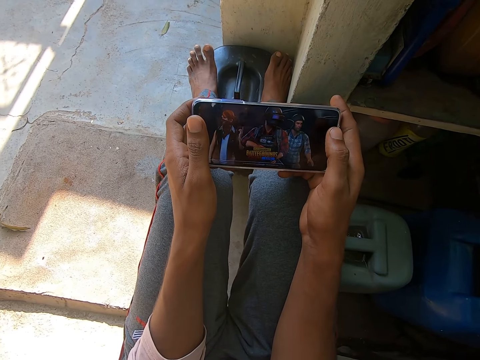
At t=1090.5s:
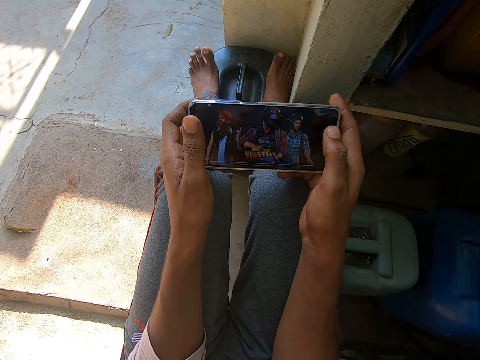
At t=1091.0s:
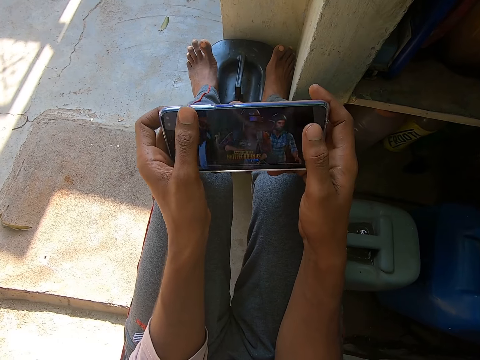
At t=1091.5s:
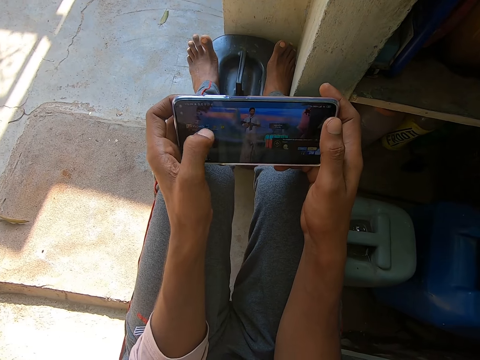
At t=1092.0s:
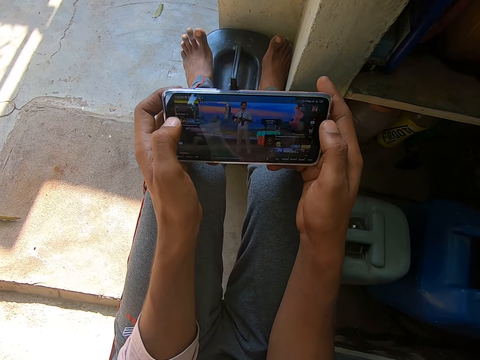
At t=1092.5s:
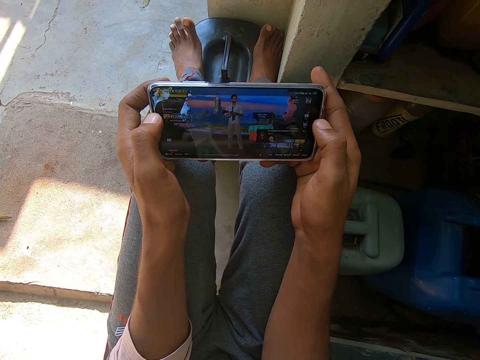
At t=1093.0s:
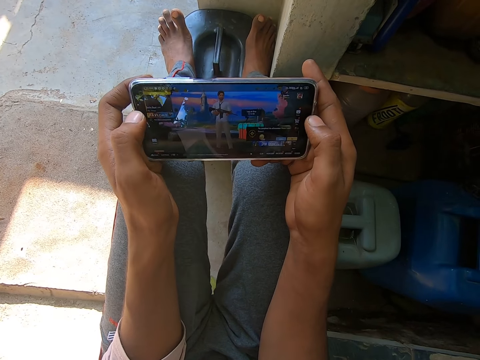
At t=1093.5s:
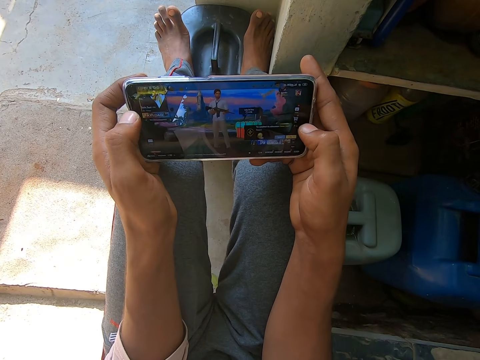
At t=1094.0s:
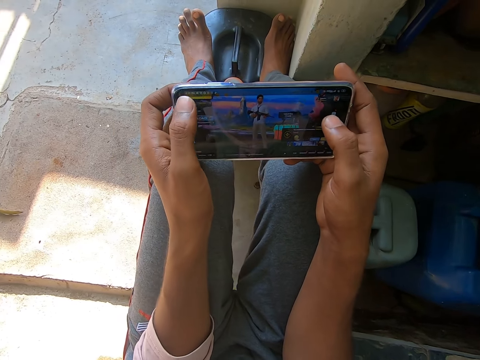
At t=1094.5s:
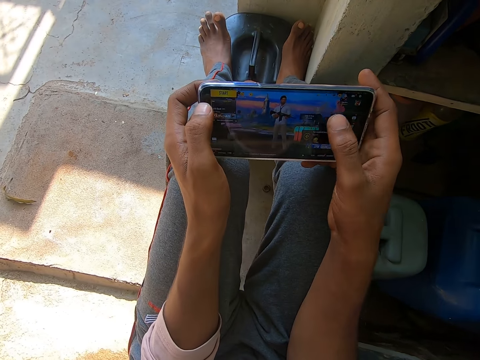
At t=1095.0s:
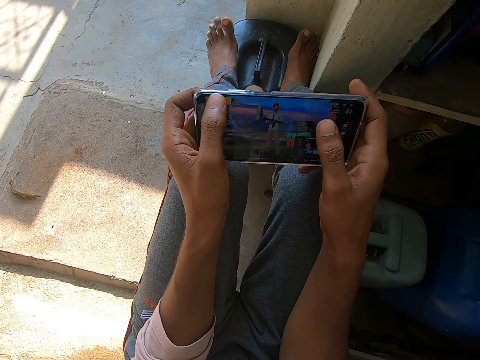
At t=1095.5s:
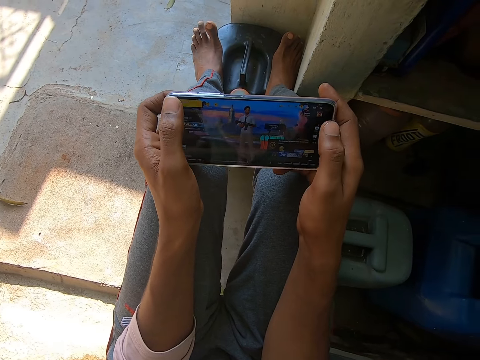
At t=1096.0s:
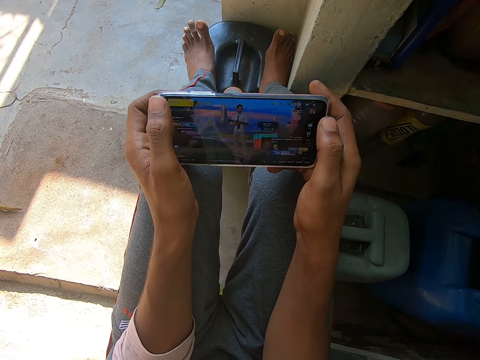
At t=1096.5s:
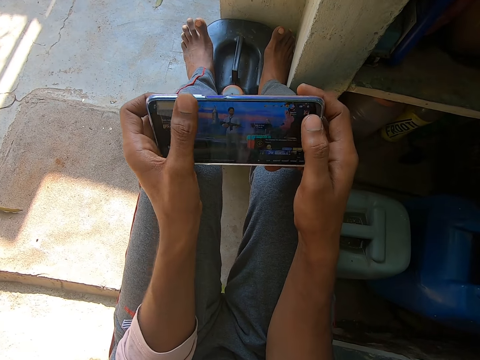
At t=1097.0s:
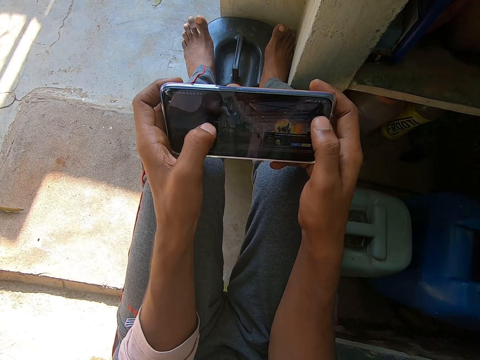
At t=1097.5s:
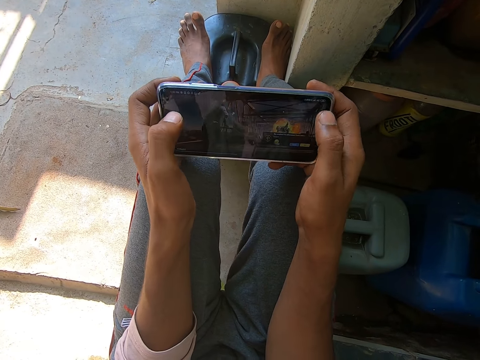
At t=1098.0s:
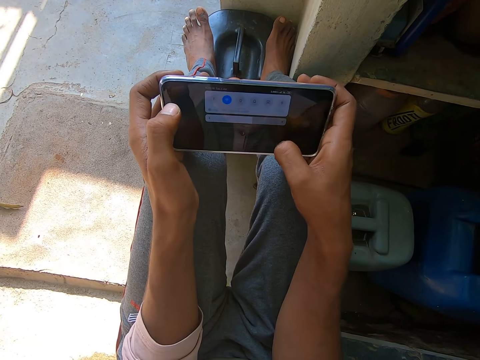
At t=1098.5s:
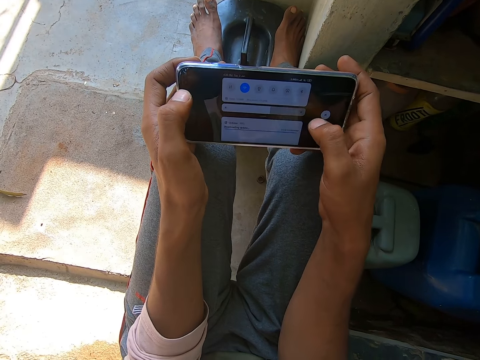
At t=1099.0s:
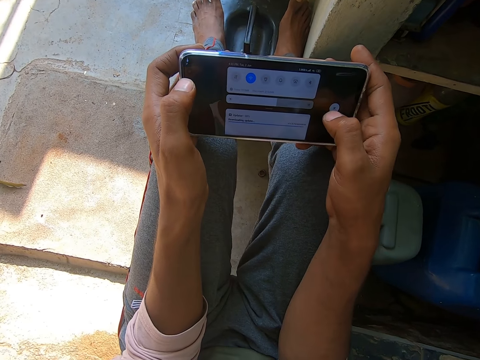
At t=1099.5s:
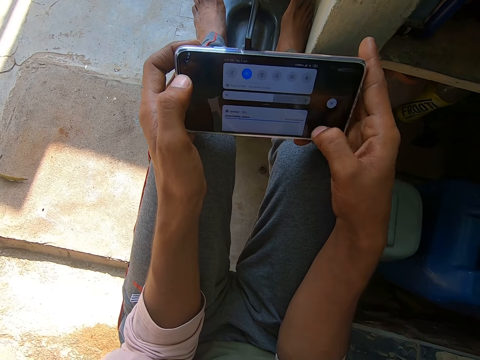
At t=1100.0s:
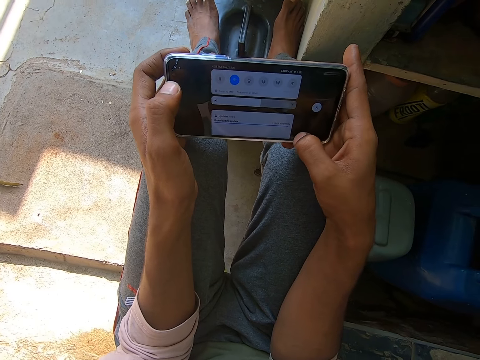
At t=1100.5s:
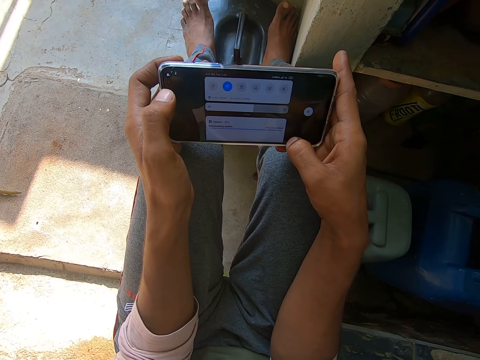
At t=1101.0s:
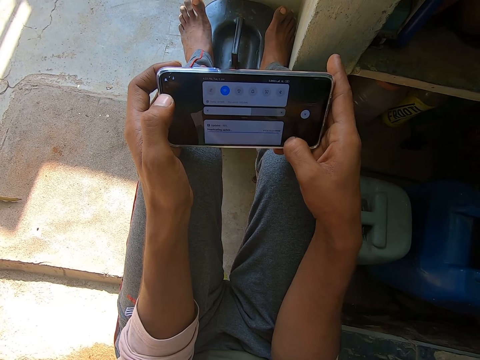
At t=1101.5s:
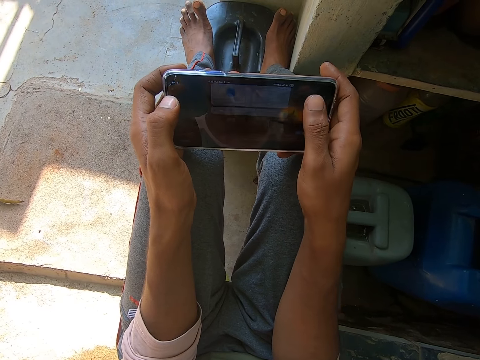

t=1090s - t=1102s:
The camera wearer plays a game in the phone.

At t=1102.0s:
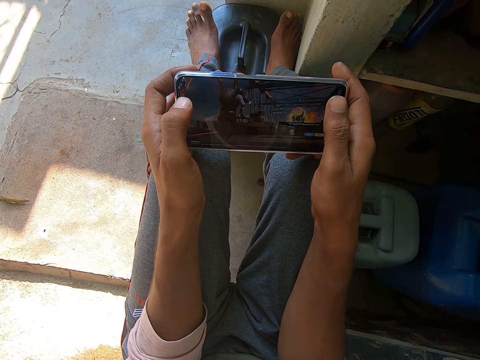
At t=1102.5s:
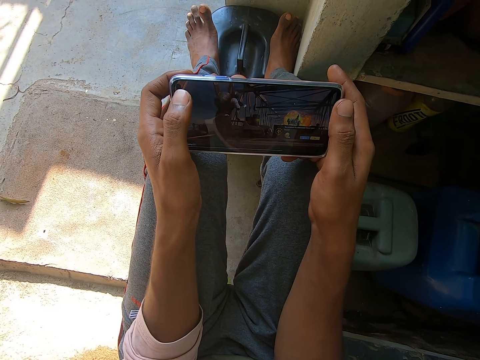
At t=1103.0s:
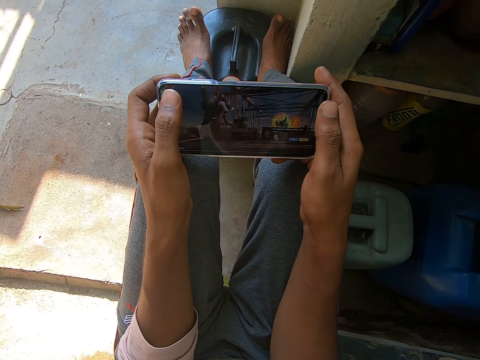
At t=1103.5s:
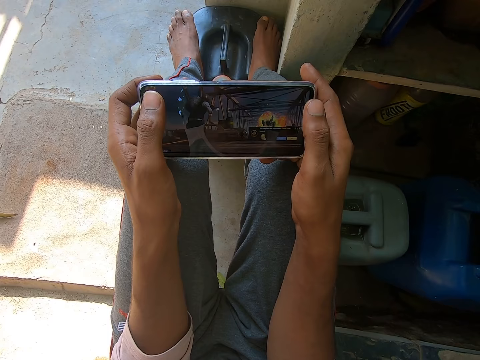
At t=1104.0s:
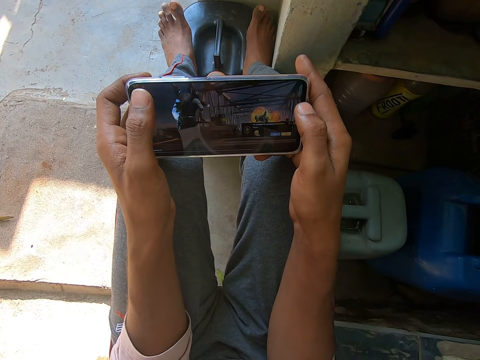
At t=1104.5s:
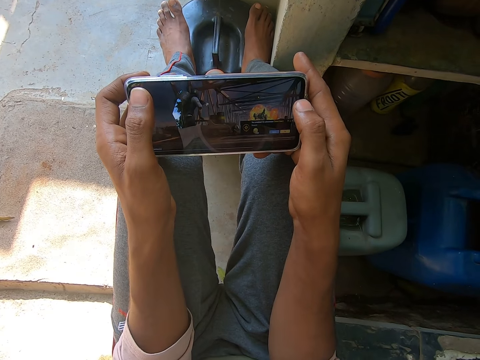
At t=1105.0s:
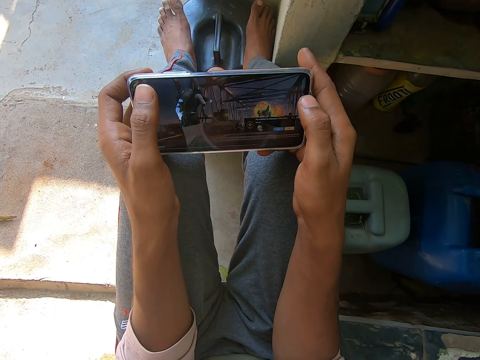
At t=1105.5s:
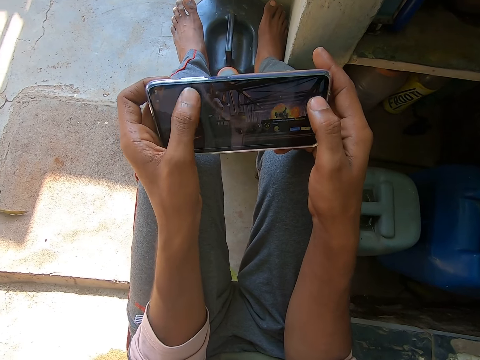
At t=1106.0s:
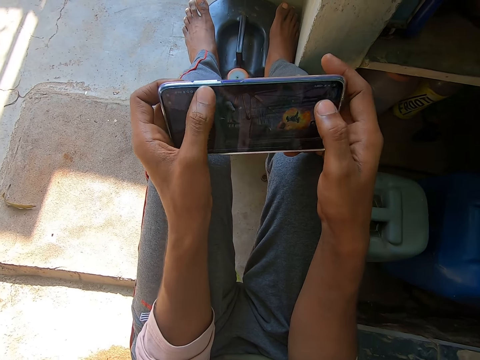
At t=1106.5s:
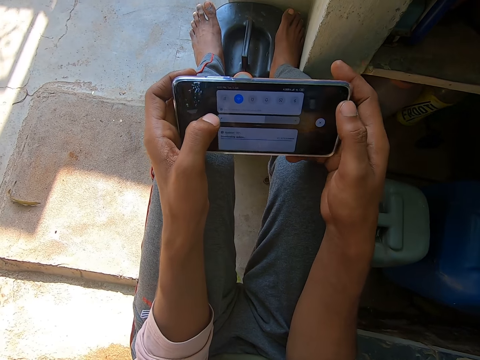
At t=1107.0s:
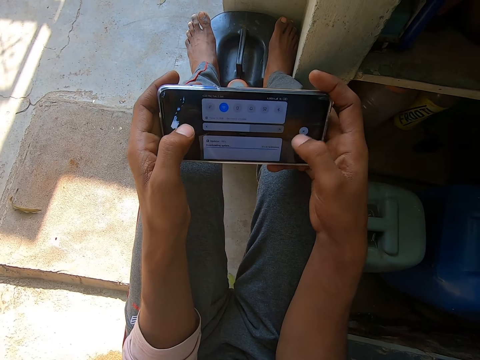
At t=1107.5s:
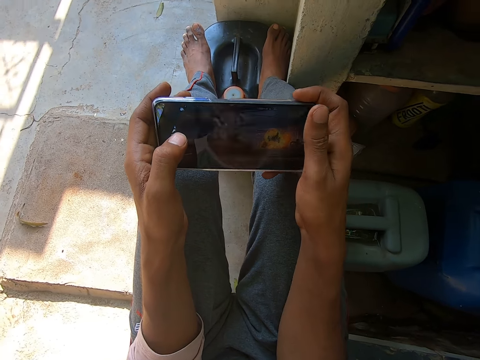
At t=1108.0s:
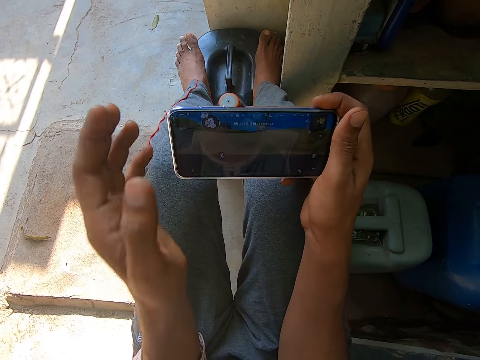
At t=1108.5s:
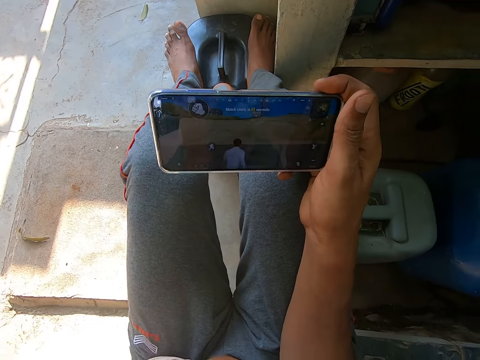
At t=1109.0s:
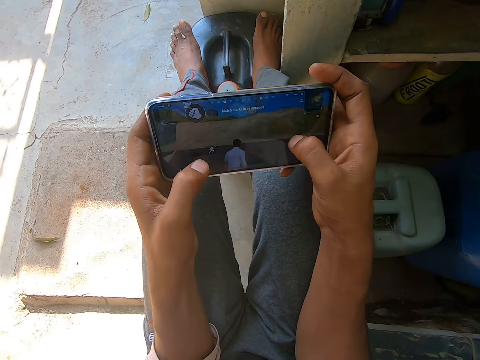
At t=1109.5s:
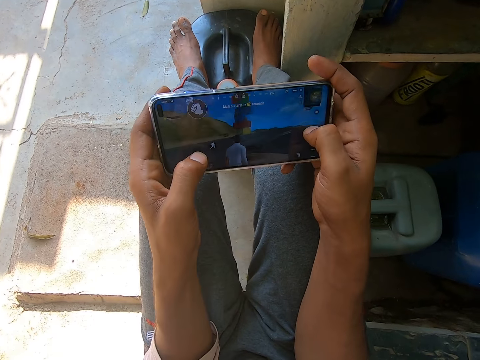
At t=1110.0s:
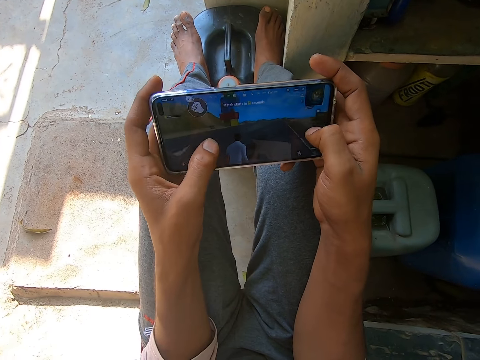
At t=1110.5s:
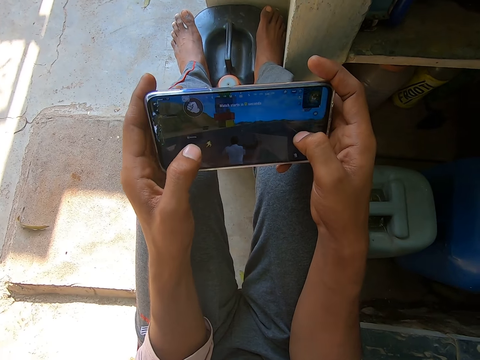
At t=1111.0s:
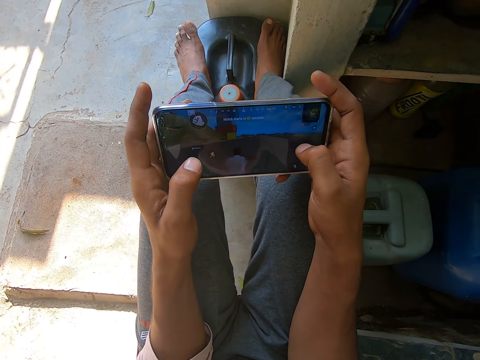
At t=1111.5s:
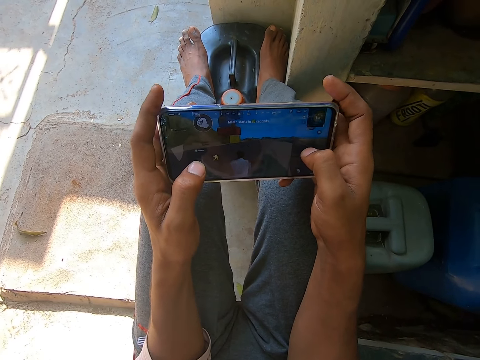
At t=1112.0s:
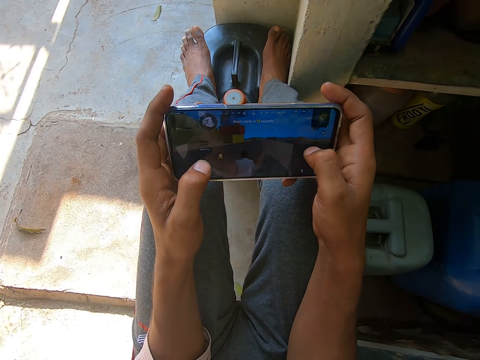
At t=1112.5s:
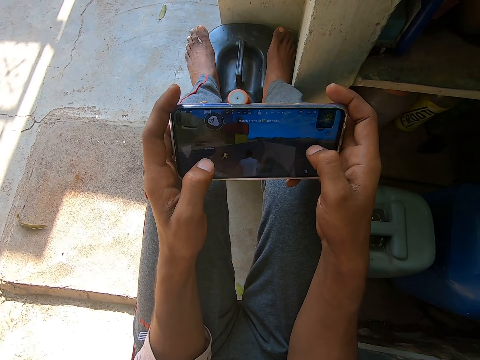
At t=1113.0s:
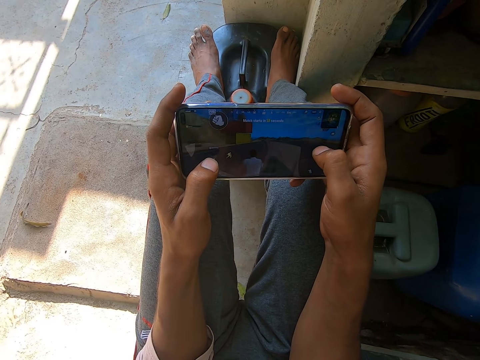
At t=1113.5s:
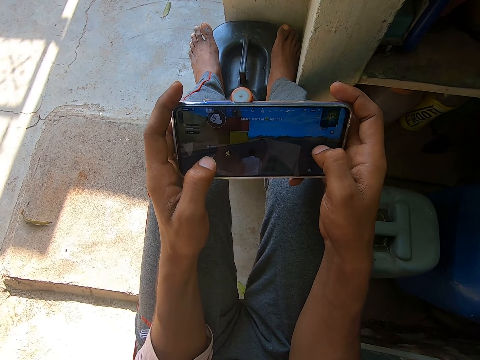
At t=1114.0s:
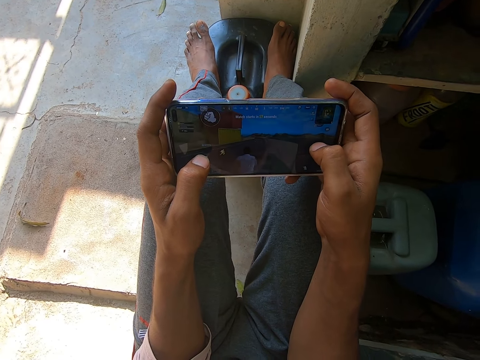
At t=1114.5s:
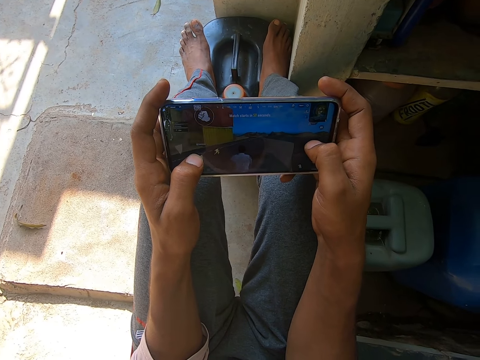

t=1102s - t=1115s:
The camera wearer touches his face. He removes a hand from the phone. He holds the phone. He plays a game on the mobile phone in his hand.
